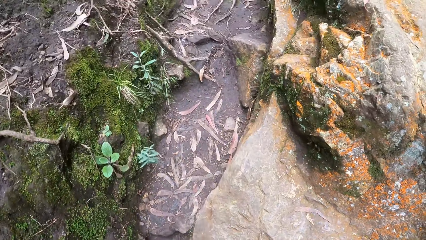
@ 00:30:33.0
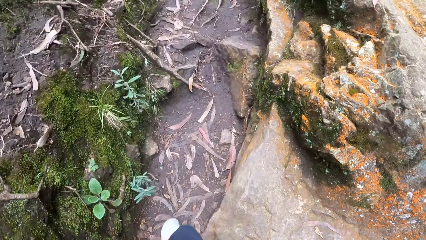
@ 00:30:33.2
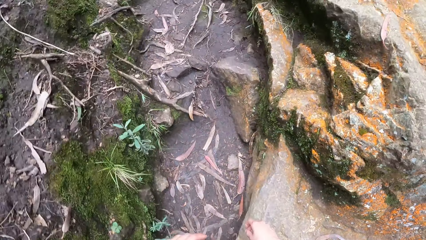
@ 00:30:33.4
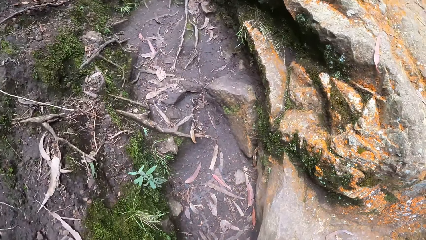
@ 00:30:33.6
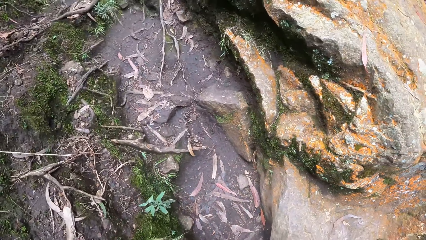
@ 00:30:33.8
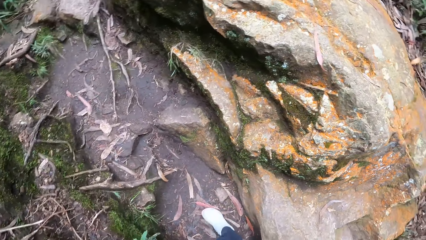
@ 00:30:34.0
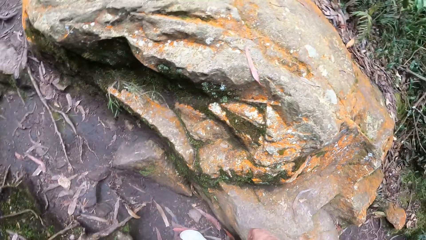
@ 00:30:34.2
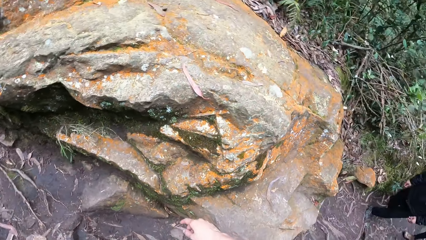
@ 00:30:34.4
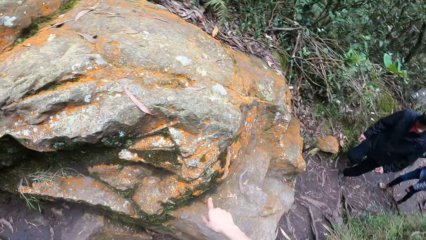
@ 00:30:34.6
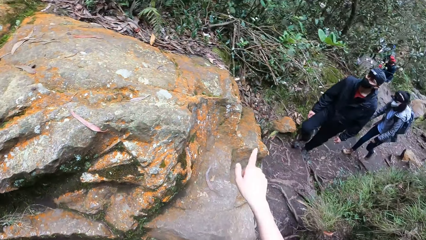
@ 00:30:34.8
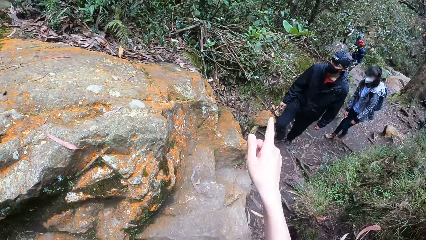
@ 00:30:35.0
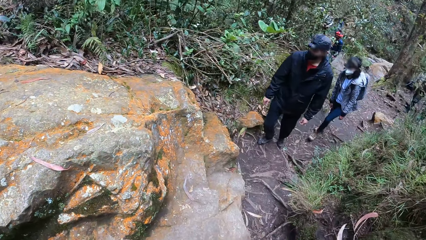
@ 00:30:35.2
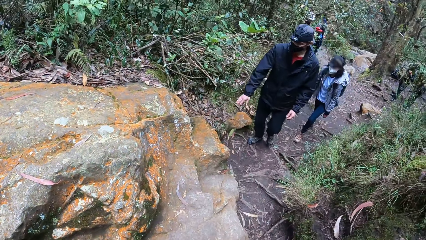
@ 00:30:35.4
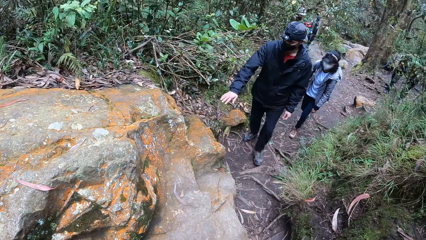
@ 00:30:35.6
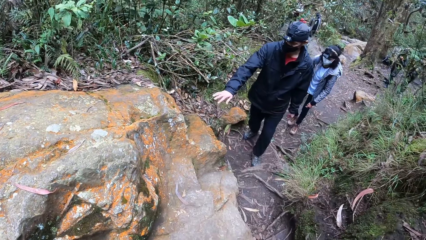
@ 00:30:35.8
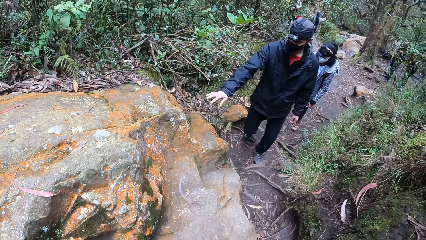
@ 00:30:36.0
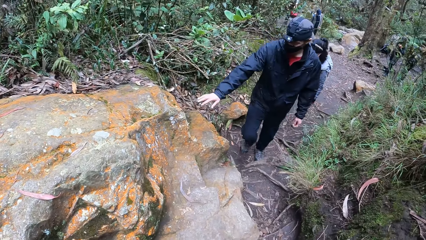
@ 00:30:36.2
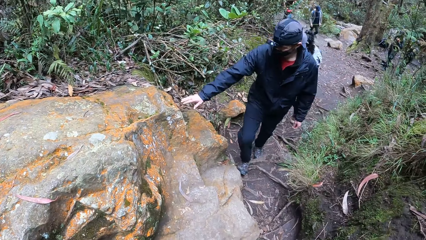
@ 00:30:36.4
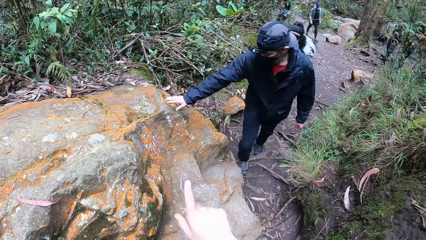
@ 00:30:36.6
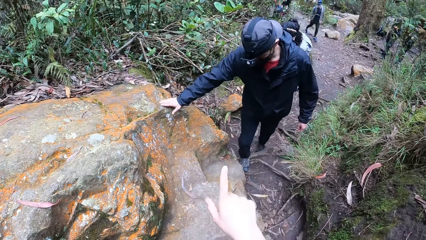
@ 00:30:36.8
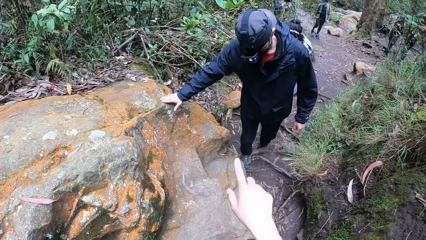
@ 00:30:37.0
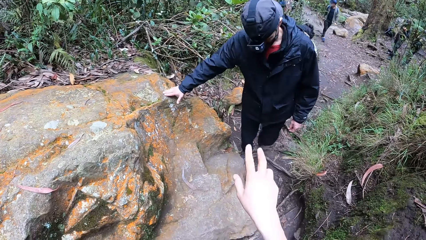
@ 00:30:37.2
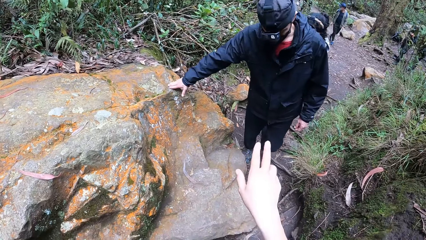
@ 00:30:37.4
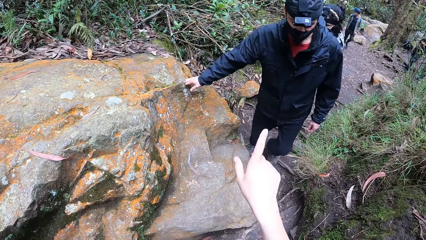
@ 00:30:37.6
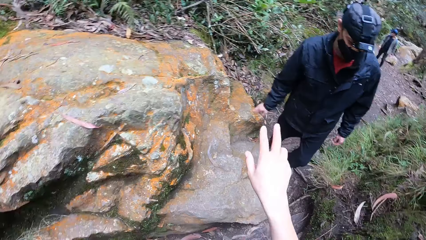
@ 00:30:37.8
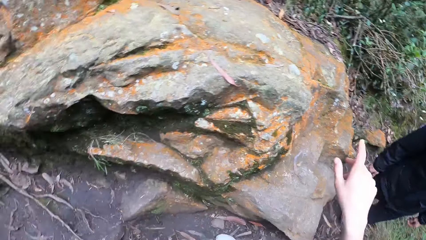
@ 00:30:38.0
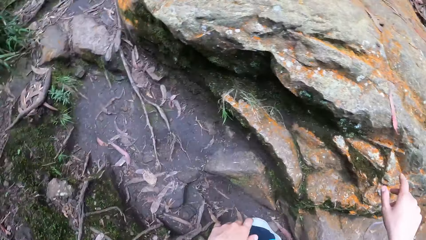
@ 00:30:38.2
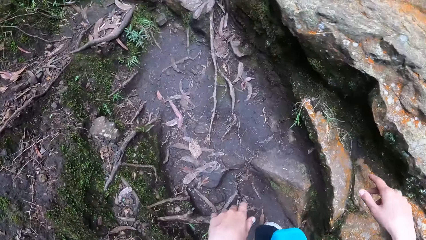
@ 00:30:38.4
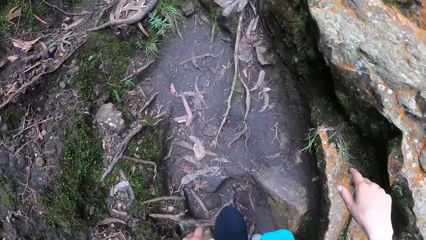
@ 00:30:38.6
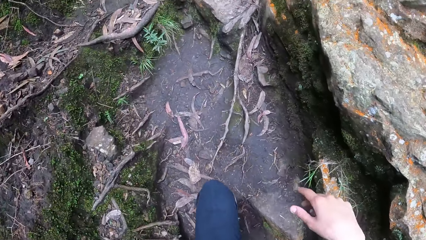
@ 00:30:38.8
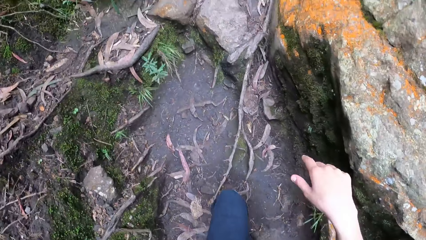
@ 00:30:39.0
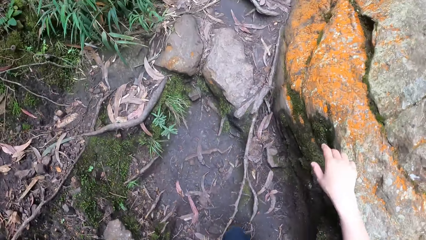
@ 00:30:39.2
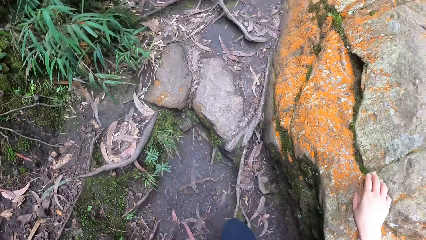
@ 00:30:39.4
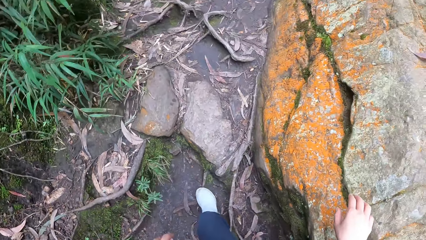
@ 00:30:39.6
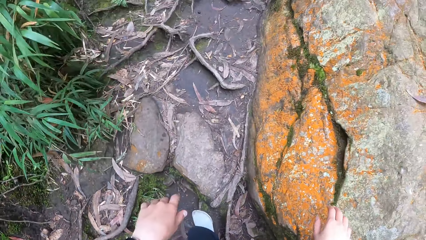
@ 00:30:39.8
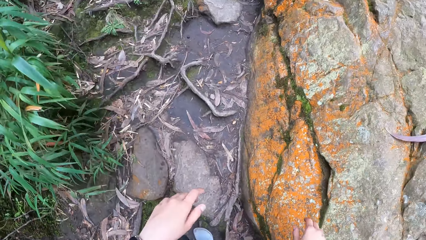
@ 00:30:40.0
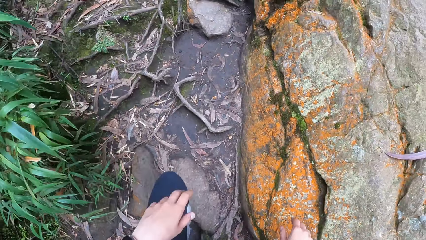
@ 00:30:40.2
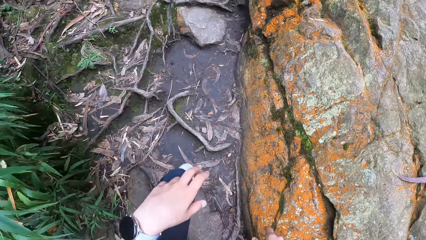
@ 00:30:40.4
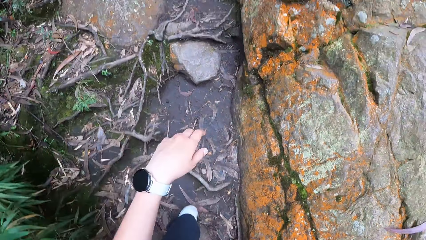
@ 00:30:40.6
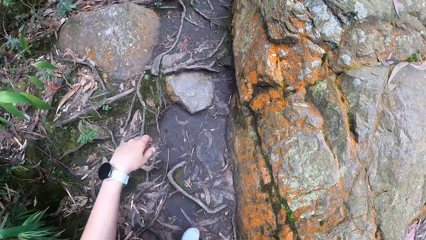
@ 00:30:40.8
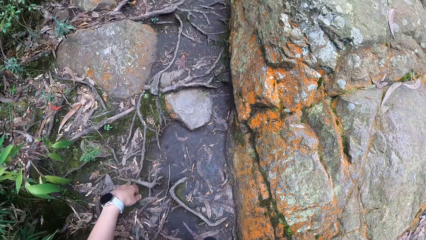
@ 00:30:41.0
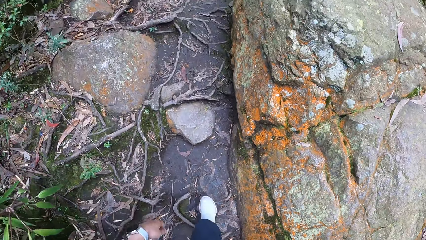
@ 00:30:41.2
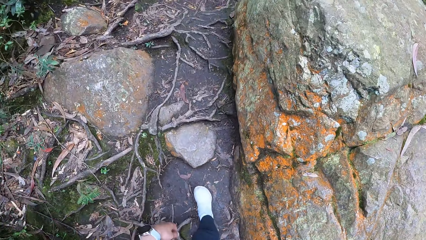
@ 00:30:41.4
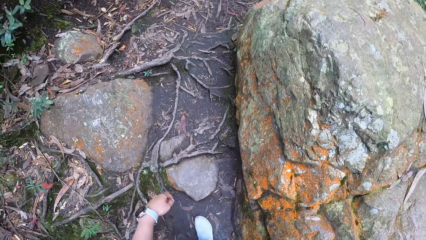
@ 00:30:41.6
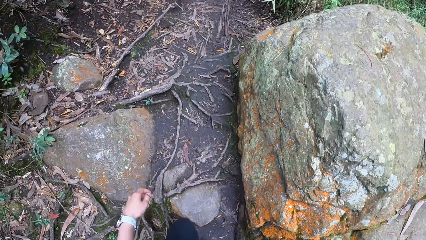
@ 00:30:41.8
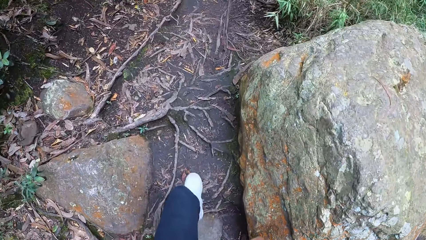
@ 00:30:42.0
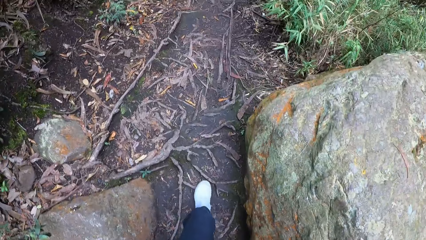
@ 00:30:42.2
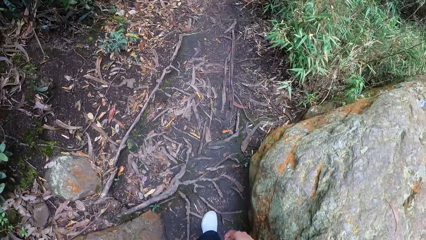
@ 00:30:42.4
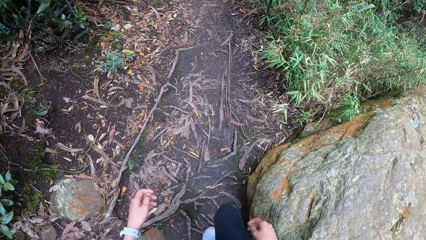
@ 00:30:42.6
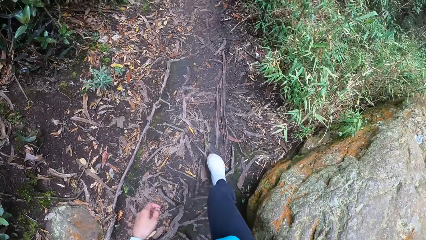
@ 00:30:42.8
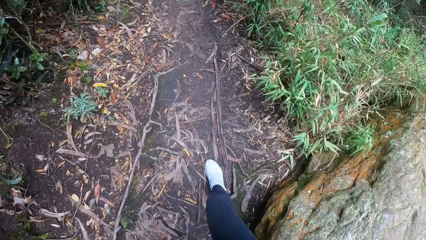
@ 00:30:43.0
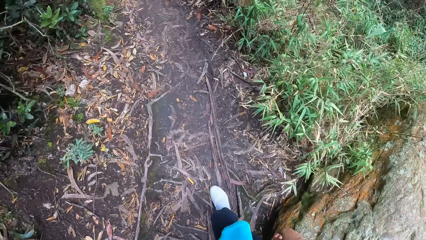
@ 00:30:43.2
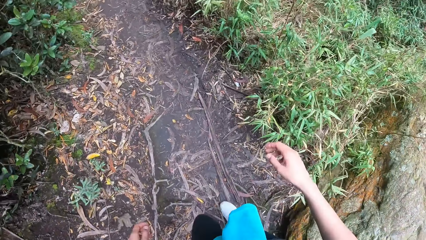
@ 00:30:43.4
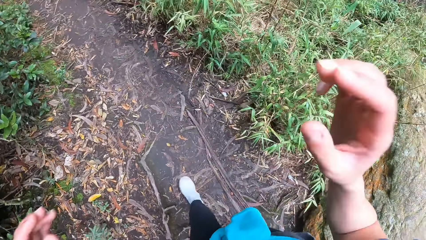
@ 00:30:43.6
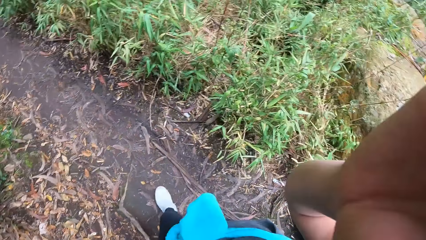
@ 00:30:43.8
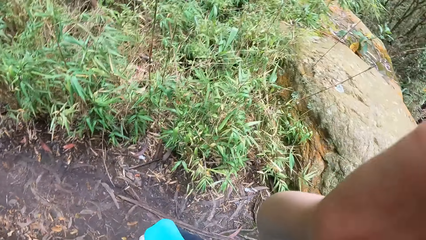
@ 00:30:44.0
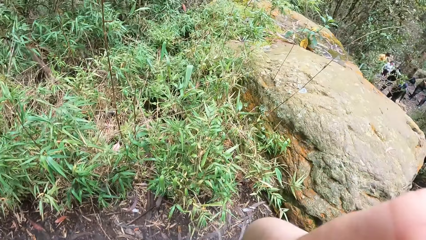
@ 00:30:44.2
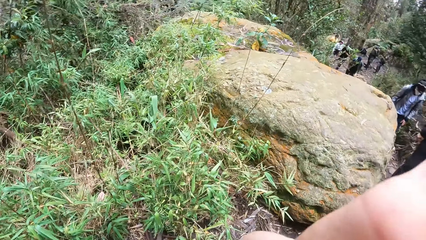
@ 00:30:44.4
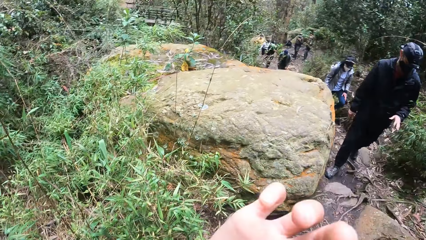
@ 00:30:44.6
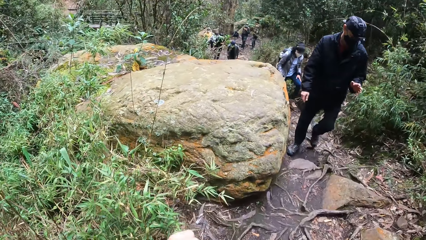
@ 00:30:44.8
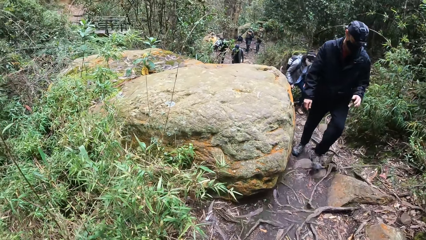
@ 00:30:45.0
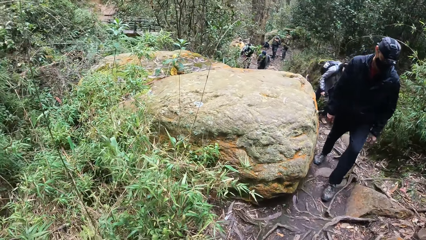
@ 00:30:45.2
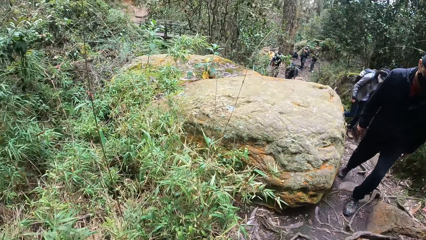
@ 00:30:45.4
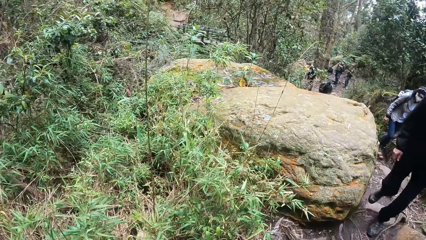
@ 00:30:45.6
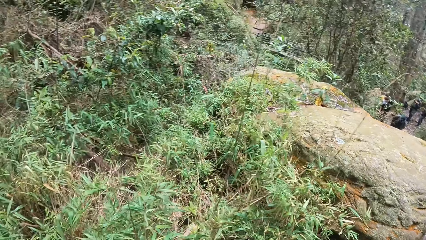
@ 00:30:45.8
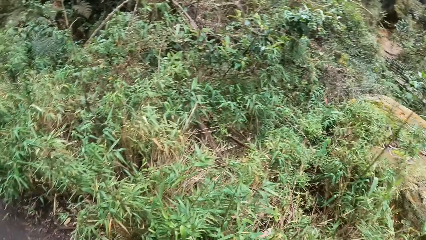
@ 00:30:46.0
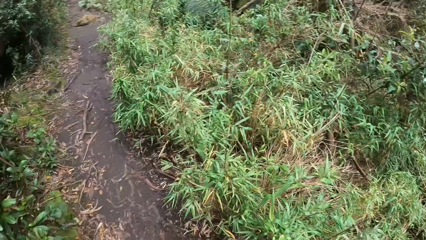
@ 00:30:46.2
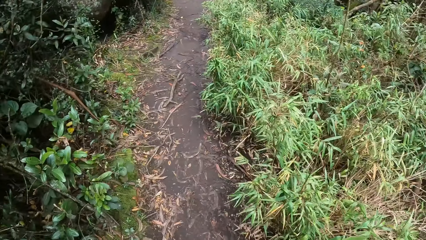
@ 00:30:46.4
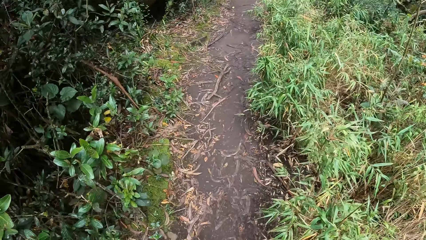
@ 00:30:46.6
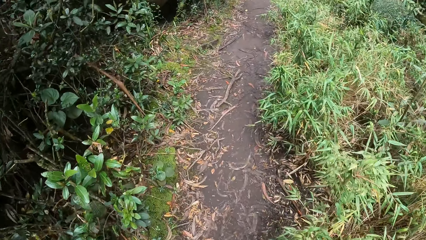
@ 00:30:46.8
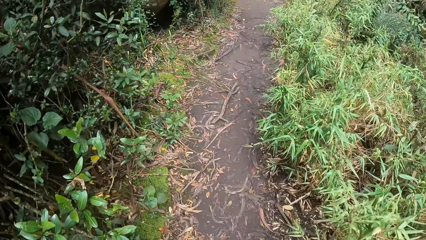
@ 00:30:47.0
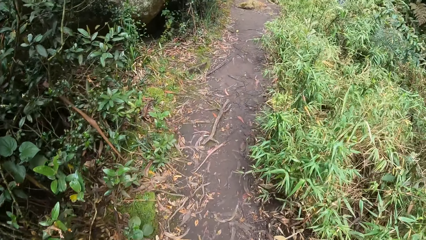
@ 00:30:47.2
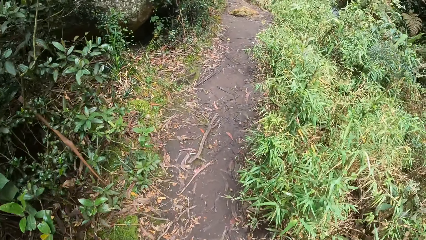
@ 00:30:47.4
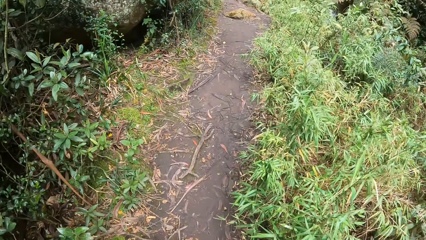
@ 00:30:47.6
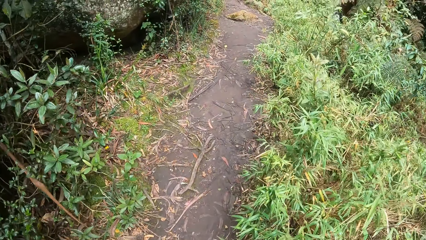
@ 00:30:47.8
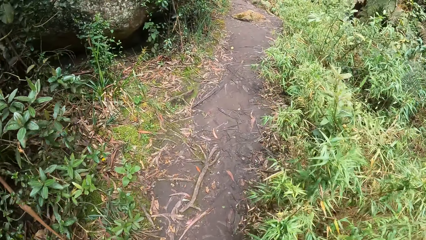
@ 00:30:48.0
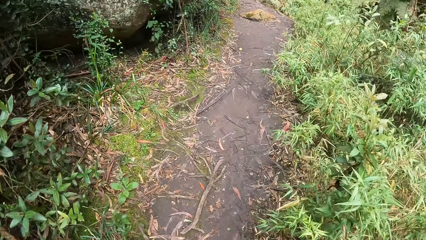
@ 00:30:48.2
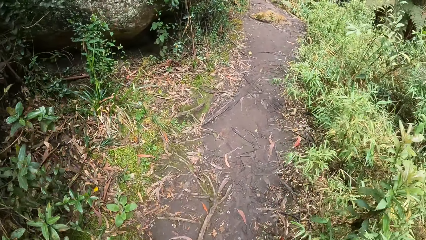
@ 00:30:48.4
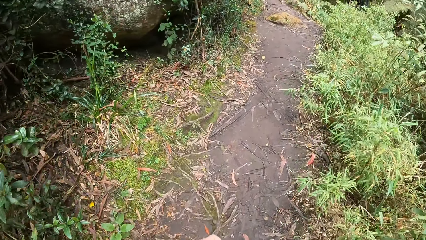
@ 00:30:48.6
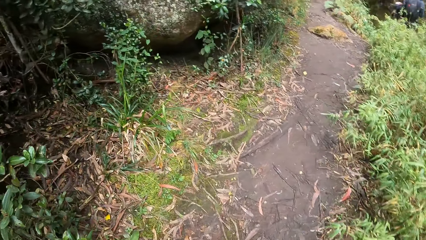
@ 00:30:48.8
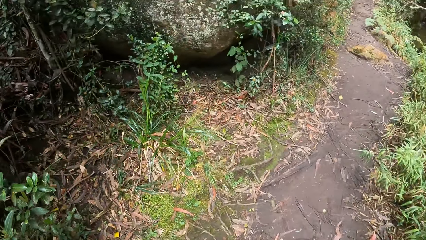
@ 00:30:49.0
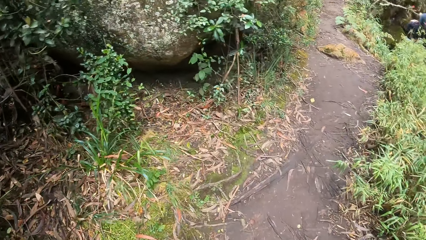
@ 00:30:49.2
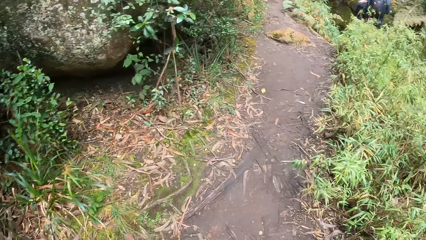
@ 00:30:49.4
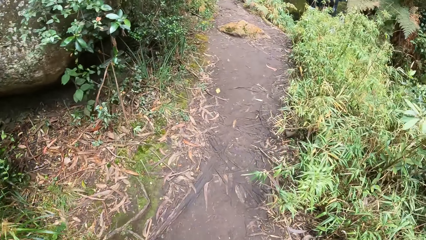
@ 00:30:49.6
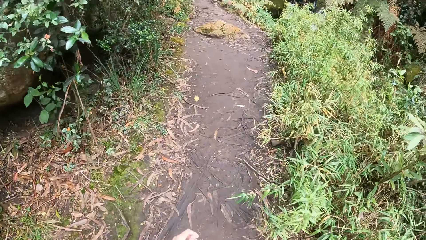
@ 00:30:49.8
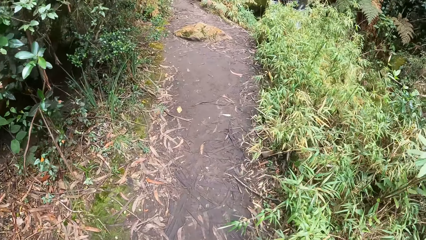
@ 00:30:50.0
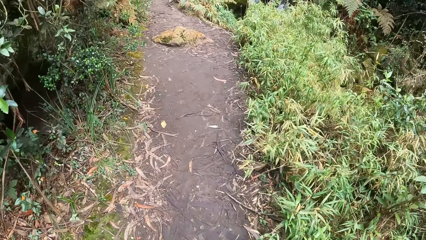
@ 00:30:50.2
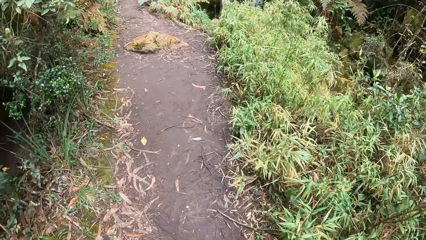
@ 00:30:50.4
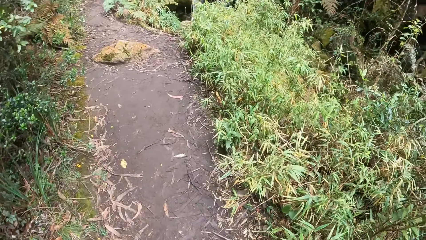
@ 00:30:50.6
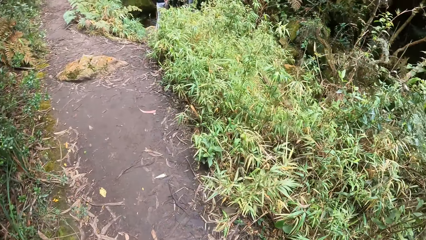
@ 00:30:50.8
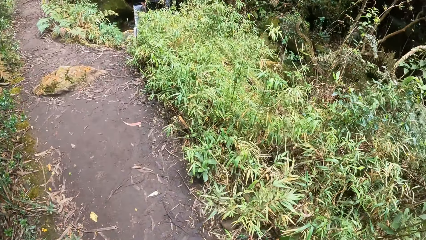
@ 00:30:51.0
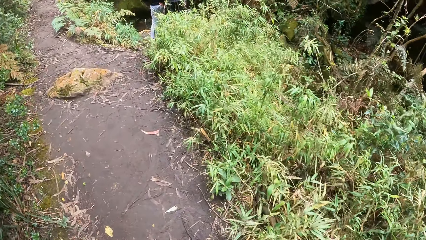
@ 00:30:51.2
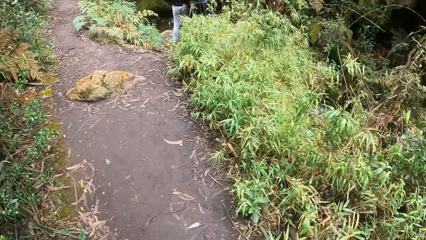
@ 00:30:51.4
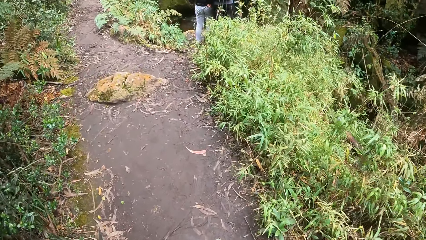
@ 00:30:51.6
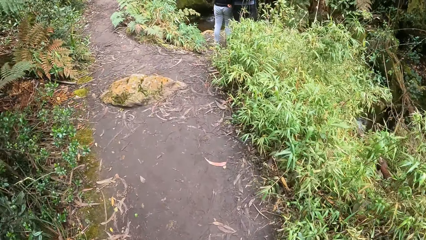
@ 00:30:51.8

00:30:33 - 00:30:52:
The camera wearer stops walking in the forest. They look behind. A man places his right hand on a rock and removes his right hand from the rock. The camera wearer walks in the forest along a path. The man walks in the forest with the group of people.
